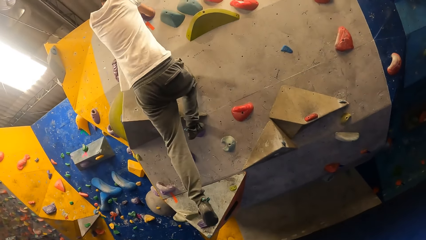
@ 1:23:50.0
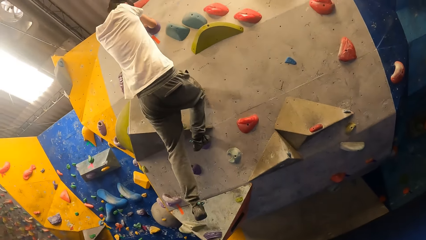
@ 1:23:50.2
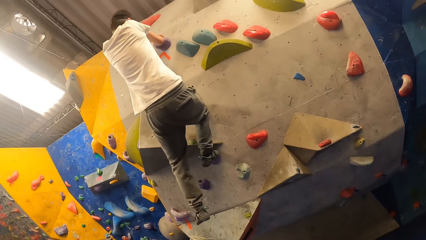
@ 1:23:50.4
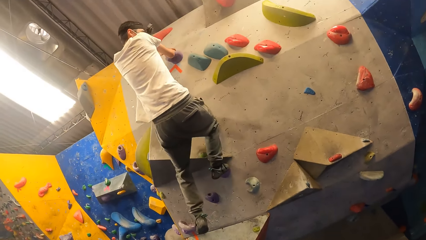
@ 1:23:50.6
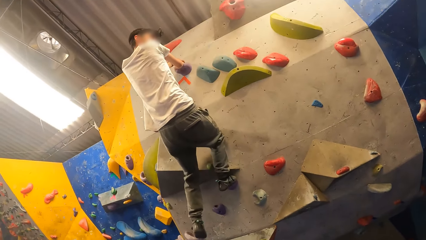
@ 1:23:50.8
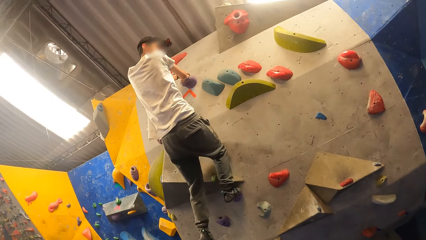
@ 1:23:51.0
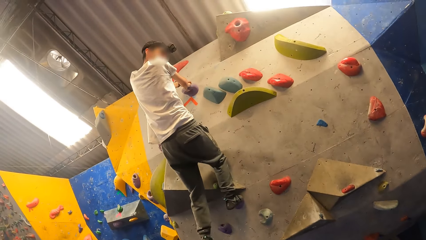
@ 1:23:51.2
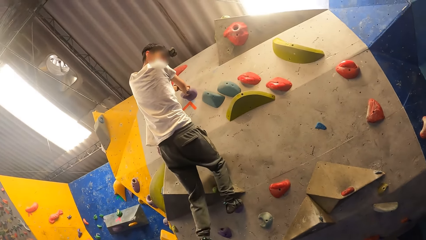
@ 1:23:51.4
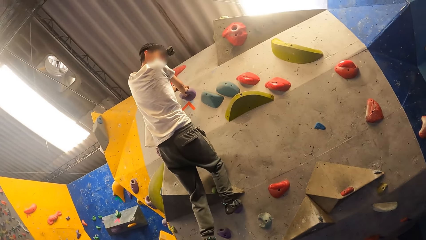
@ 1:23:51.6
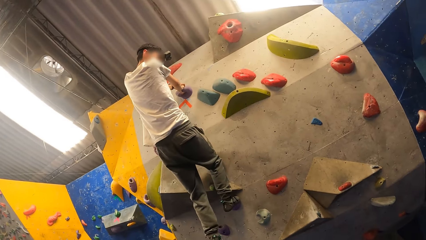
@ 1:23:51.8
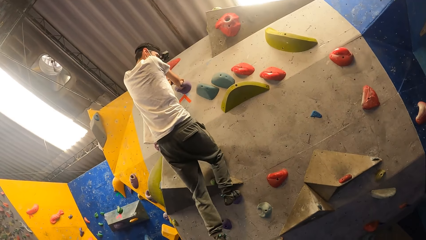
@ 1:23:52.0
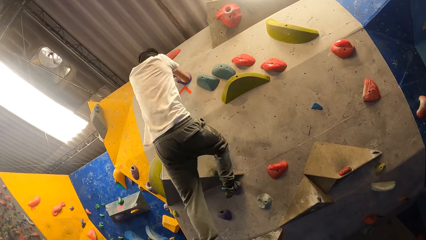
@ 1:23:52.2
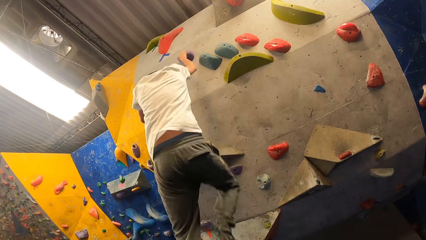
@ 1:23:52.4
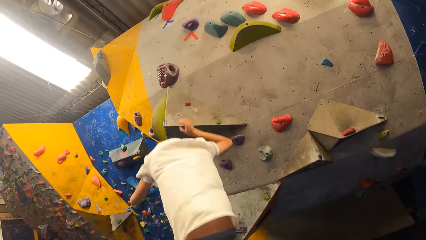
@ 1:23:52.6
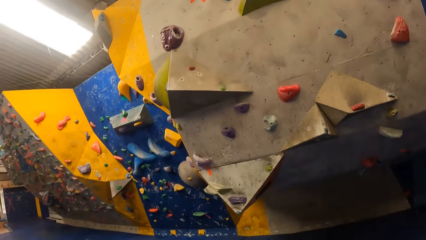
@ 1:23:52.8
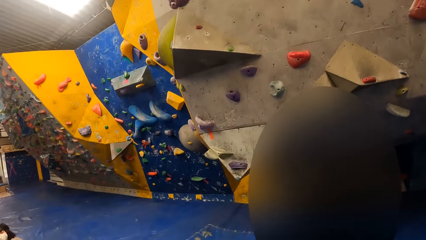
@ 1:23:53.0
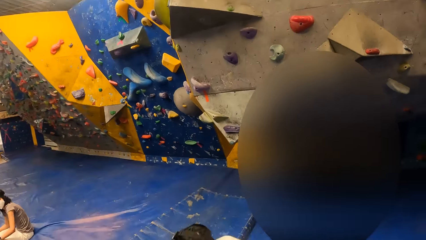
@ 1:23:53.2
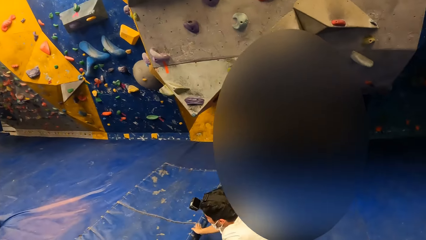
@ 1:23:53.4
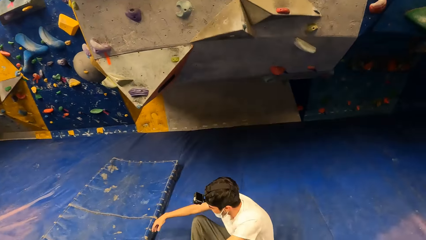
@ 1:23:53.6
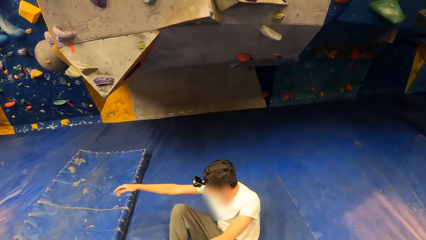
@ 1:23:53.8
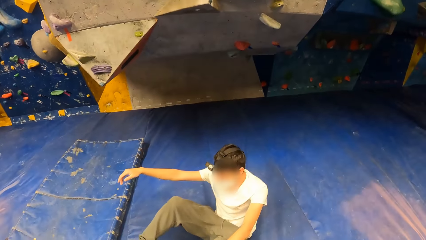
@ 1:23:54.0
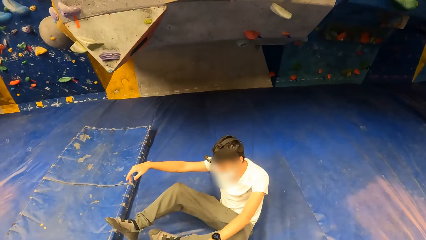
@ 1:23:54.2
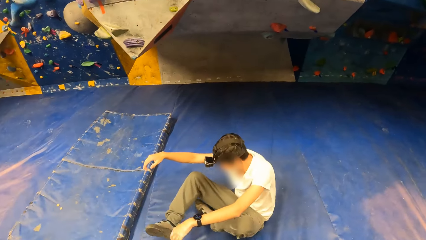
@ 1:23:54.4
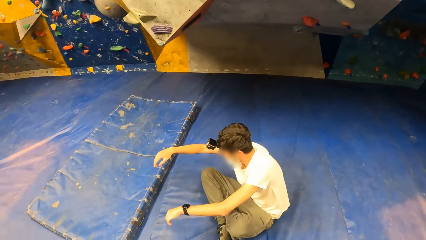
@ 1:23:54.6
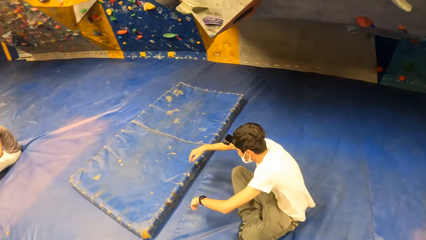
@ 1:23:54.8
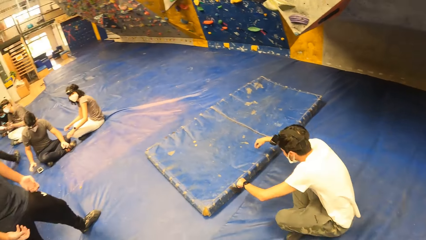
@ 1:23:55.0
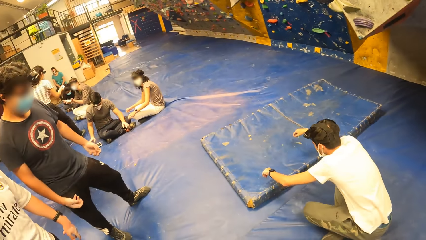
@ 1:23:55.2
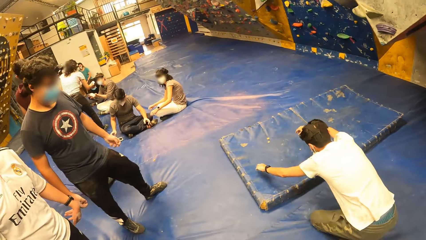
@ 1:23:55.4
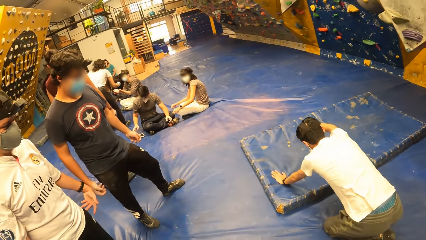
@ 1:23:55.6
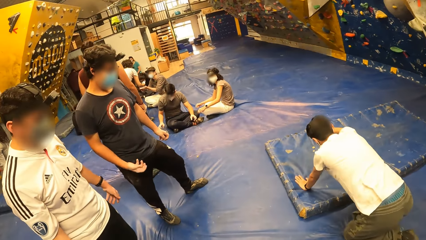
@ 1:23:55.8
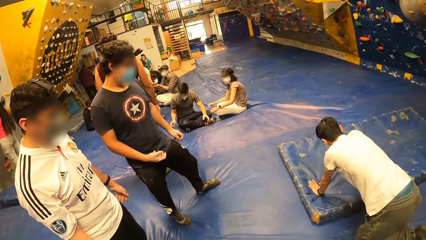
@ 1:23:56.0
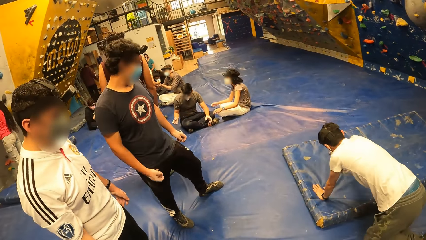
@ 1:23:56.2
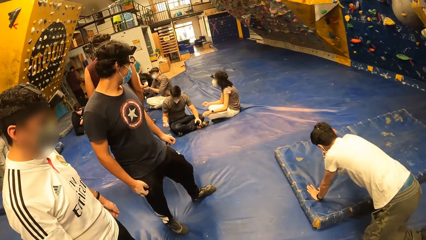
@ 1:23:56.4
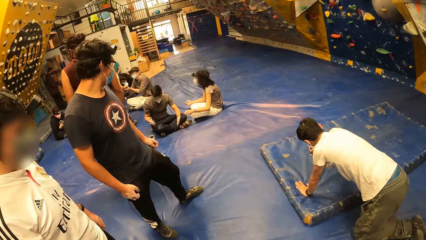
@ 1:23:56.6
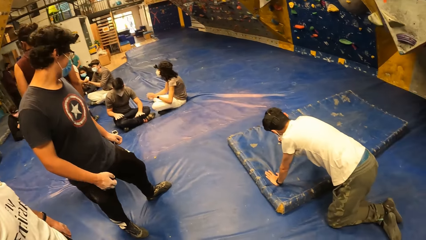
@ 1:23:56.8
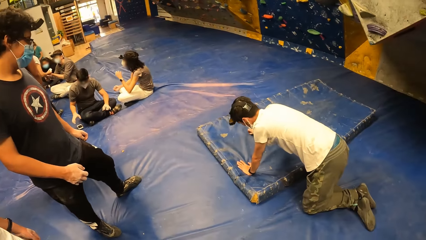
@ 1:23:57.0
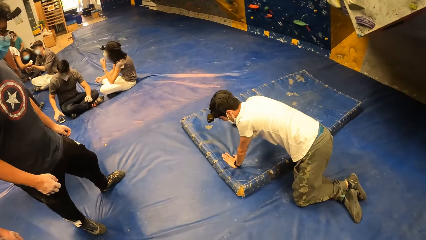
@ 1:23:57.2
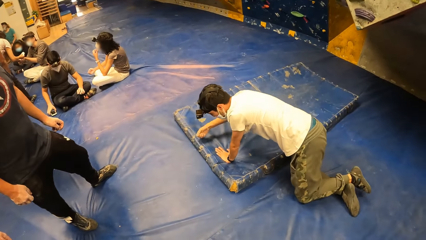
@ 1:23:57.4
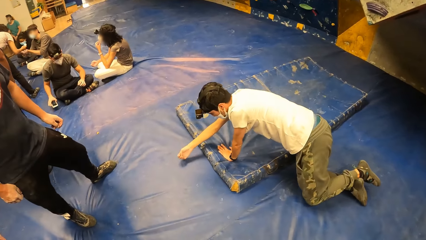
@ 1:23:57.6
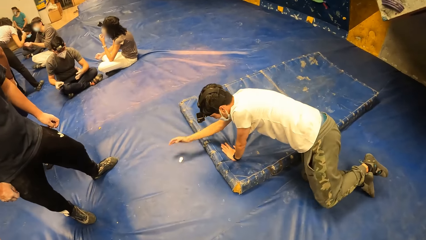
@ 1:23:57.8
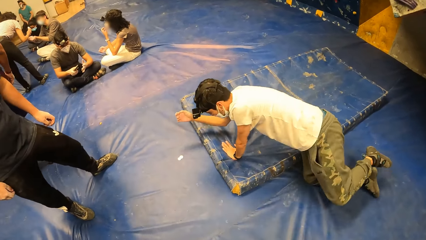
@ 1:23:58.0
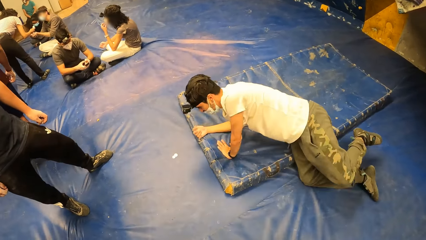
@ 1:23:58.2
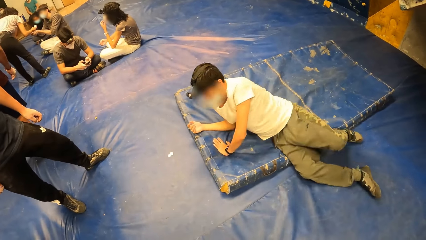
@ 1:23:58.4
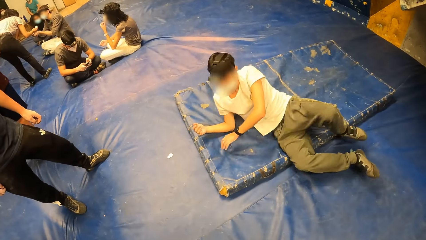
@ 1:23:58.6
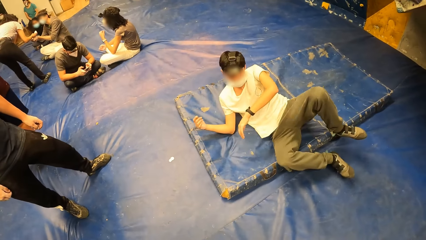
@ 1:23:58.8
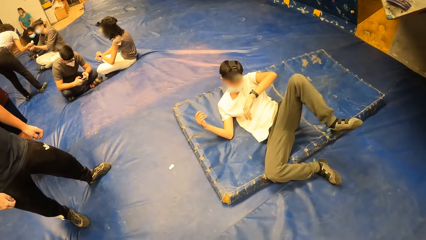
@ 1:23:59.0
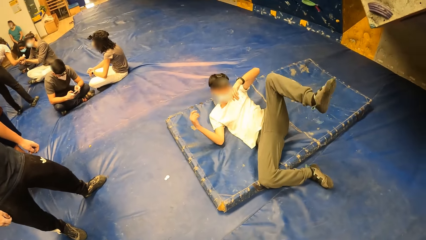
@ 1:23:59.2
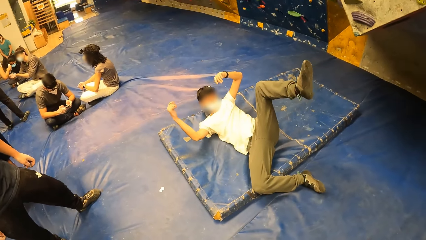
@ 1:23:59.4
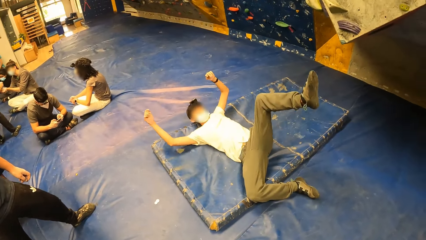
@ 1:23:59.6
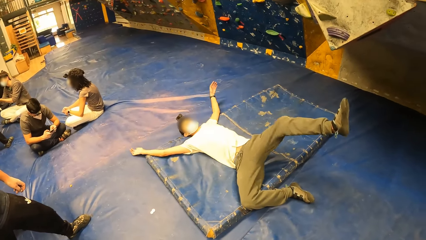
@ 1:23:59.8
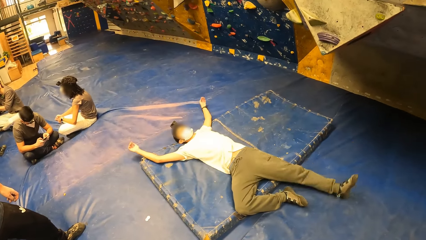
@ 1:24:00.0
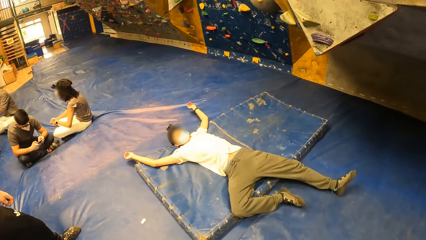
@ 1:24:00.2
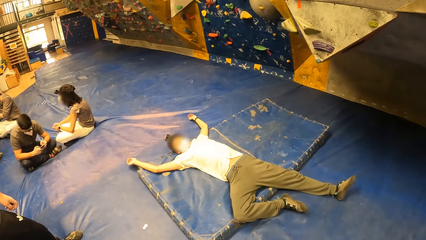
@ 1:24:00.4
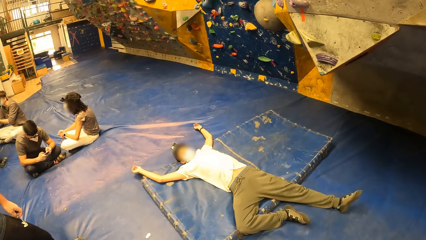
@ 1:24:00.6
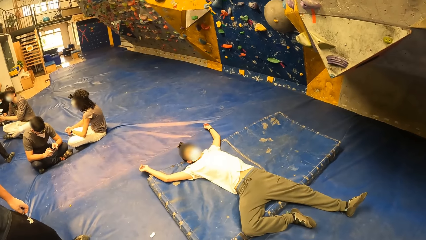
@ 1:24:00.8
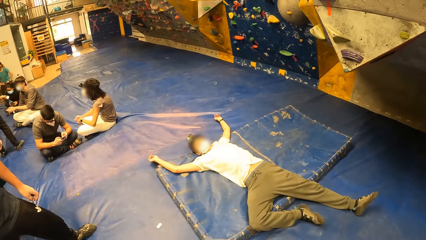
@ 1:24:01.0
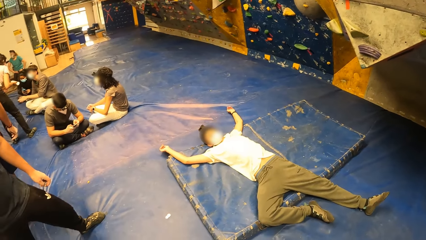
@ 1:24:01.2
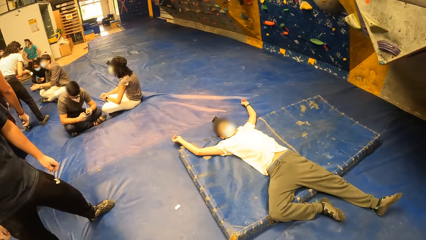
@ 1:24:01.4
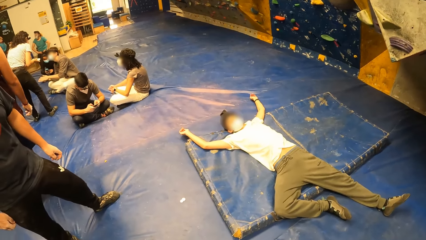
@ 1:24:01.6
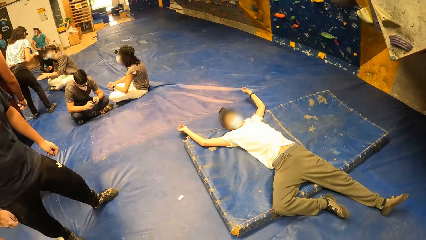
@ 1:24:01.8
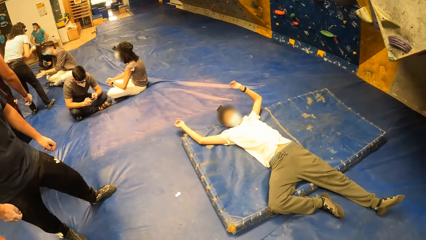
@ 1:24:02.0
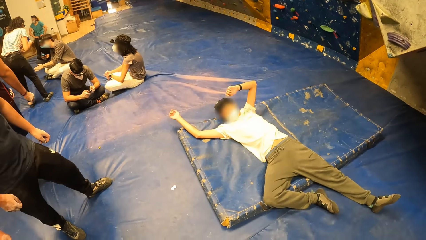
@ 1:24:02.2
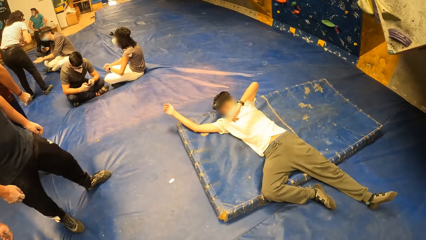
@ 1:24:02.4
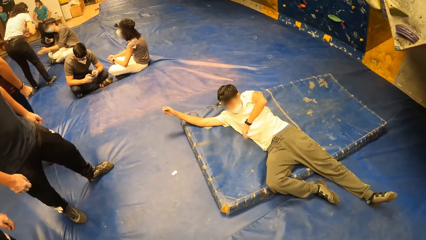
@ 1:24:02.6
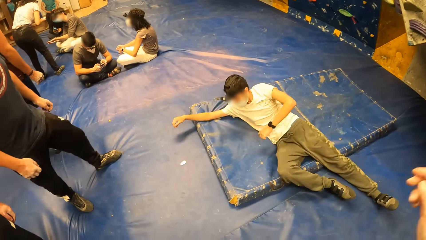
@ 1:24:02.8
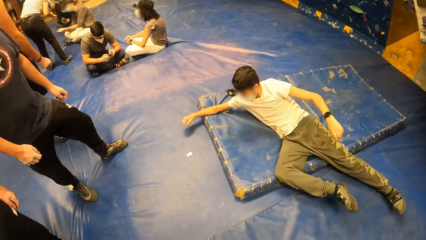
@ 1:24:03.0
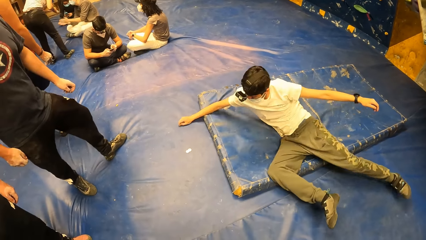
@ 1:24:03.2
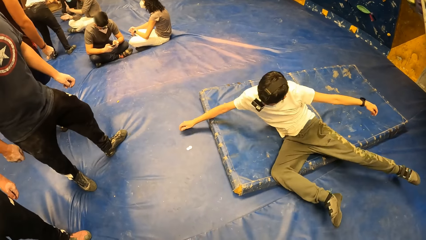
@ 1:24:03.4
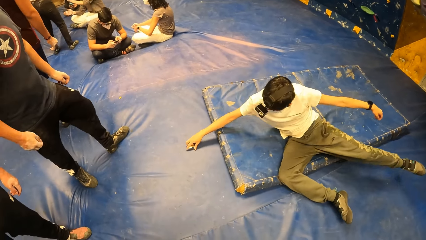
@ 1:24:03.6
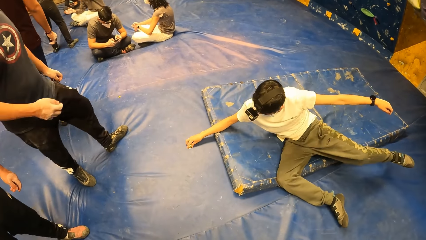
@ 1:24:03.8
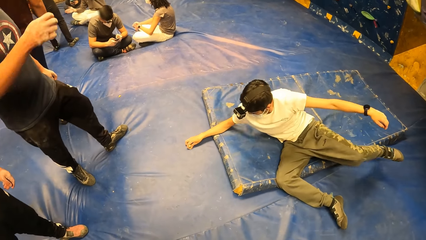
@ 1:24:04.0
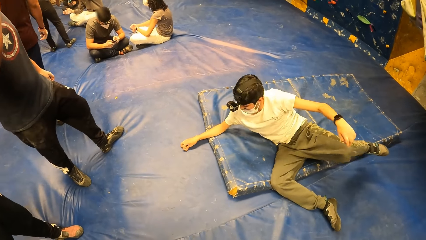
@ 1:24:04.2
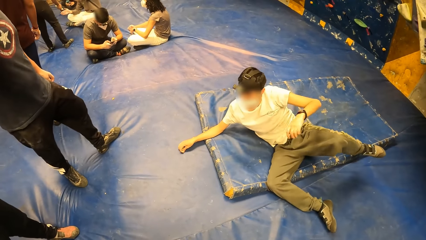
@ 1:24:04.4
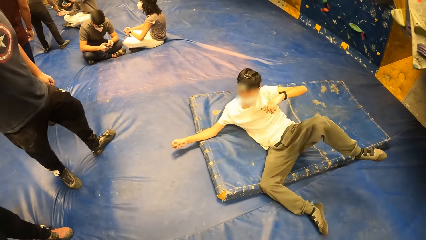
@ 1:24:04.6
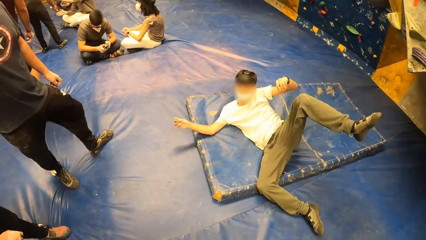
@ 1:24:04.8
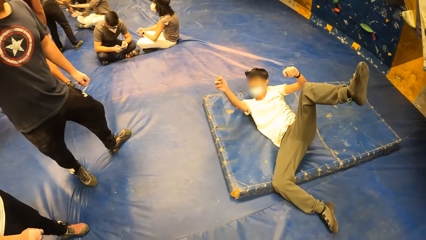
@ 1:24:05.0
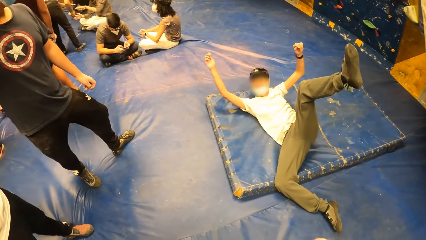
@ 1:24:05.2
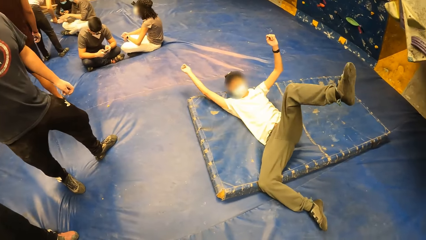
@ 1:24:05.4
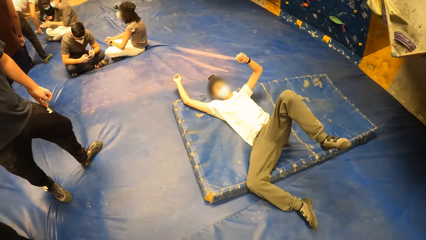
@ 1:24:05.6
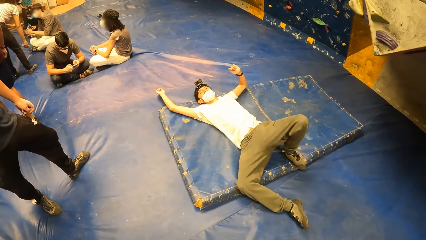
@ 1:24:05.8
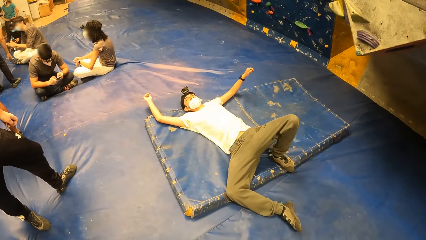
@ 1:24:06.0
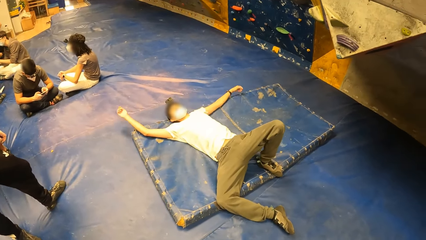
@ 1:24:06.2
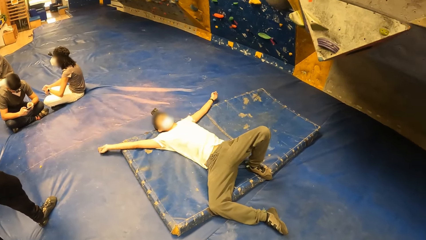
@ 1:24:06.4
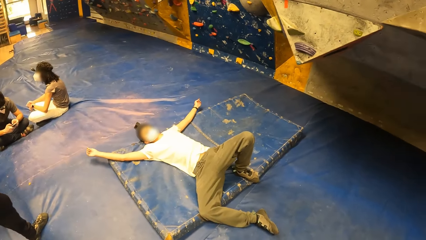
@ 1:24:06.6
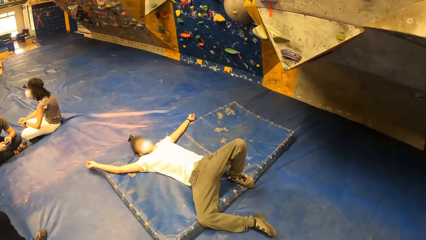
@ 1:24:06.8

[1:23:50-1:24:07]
The man jumps down from the bouldering wall. The man picks up coins on the bouldering floor with his right hand and drops the coins in his right hand on the bouldering floor. The man checks a wrist watch on his left wrist. The man lies on the bouldering floor. The man picks up the coins on the bouldering floor with his right hand.
